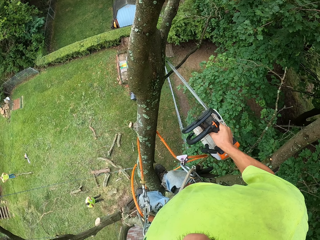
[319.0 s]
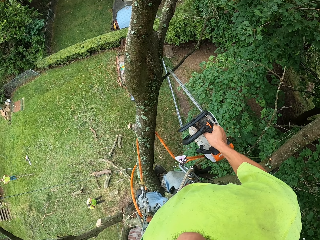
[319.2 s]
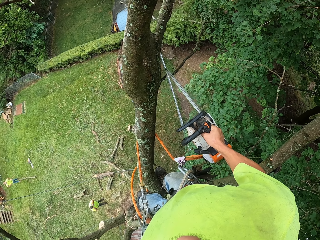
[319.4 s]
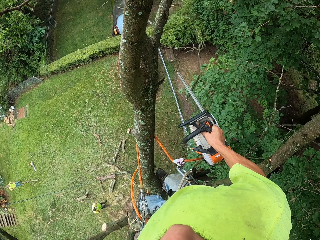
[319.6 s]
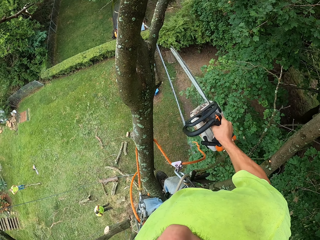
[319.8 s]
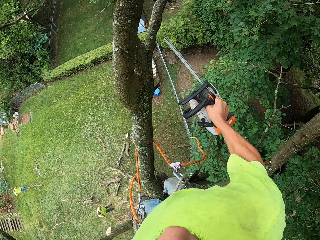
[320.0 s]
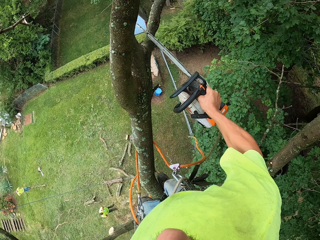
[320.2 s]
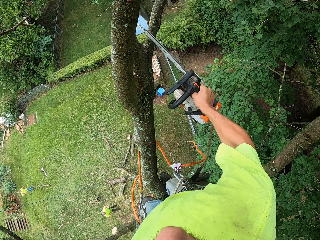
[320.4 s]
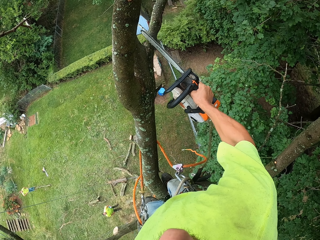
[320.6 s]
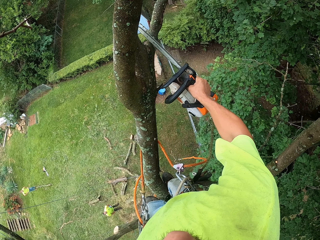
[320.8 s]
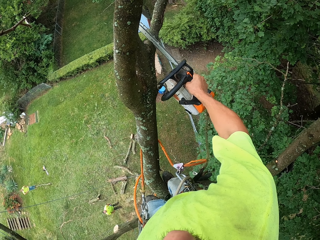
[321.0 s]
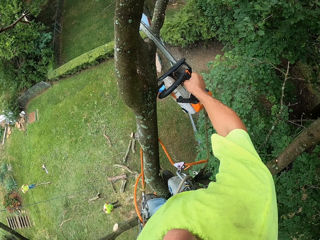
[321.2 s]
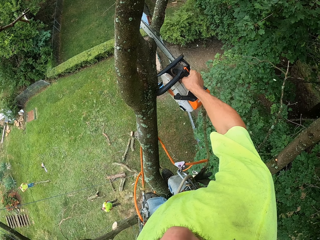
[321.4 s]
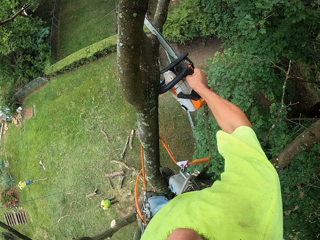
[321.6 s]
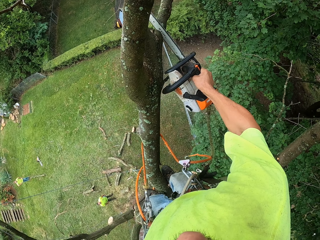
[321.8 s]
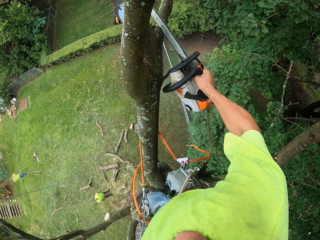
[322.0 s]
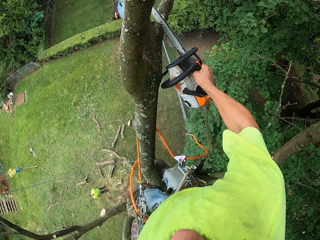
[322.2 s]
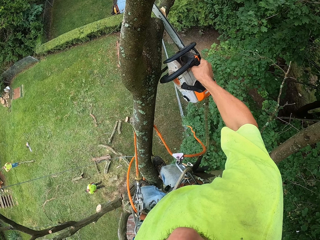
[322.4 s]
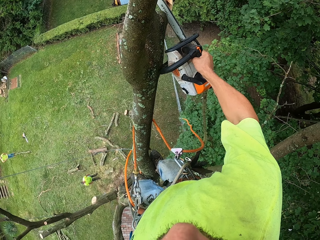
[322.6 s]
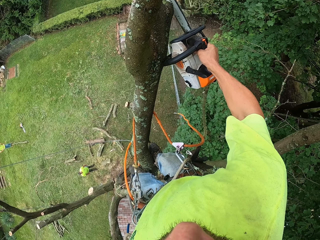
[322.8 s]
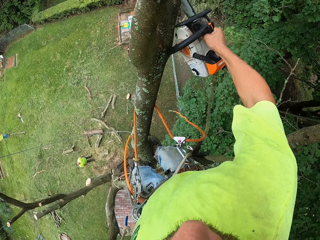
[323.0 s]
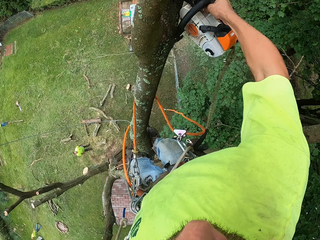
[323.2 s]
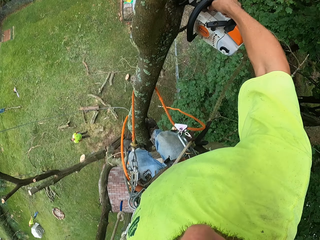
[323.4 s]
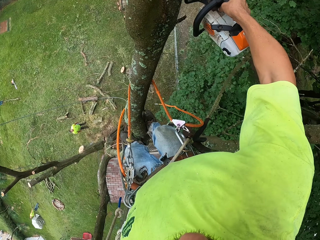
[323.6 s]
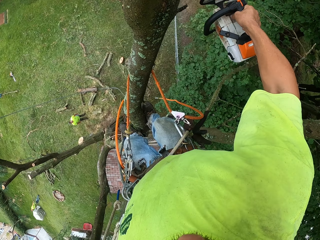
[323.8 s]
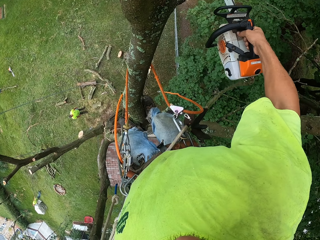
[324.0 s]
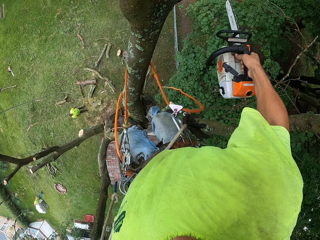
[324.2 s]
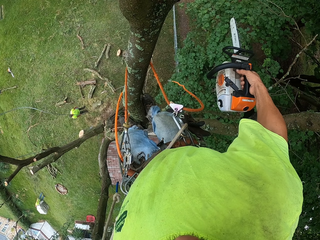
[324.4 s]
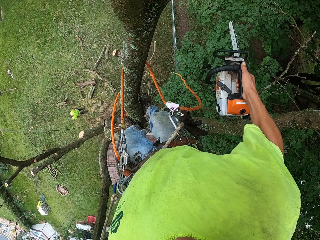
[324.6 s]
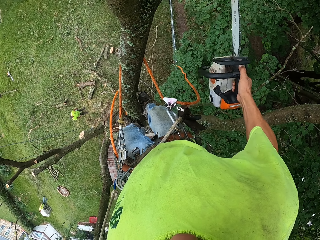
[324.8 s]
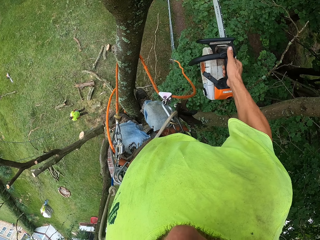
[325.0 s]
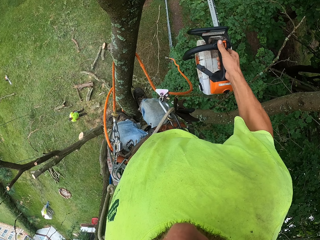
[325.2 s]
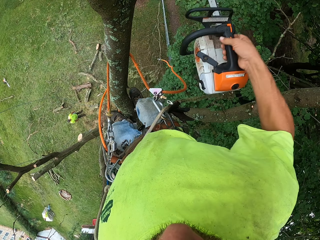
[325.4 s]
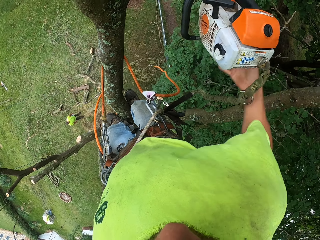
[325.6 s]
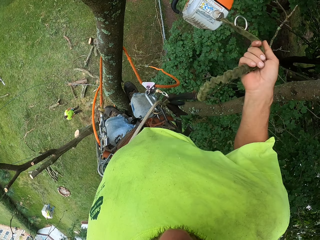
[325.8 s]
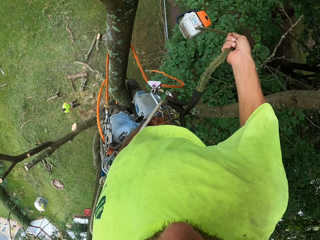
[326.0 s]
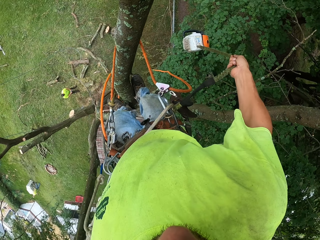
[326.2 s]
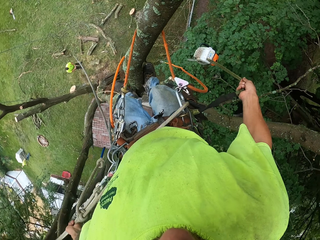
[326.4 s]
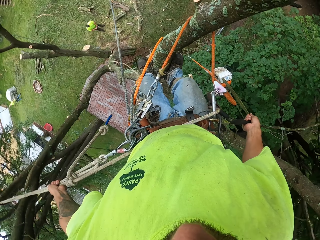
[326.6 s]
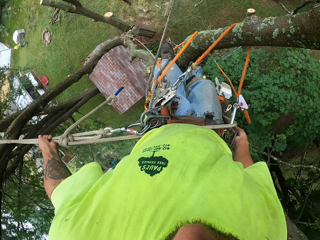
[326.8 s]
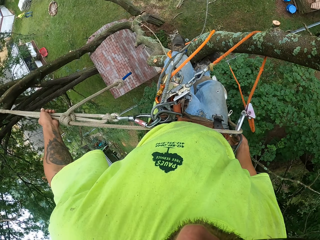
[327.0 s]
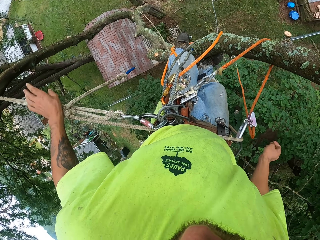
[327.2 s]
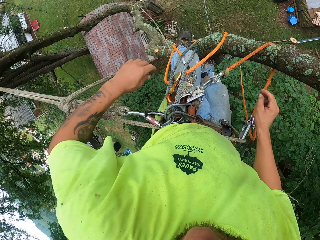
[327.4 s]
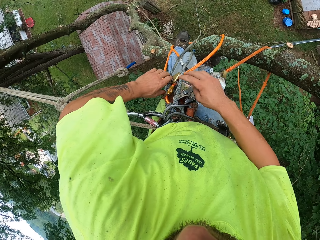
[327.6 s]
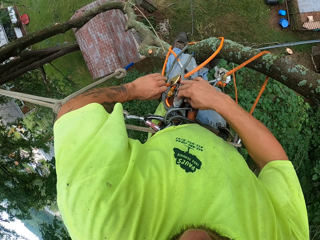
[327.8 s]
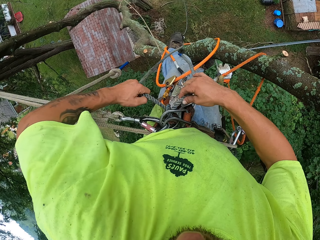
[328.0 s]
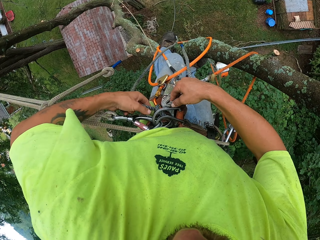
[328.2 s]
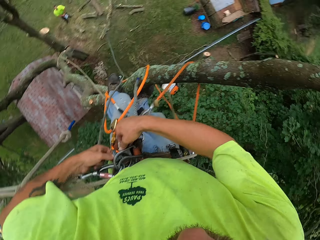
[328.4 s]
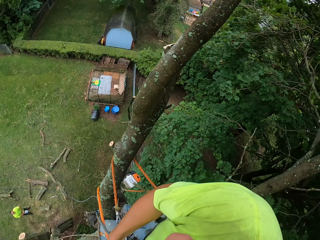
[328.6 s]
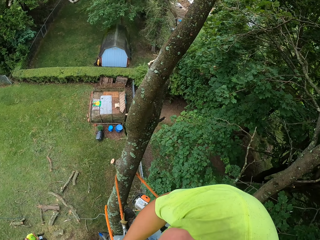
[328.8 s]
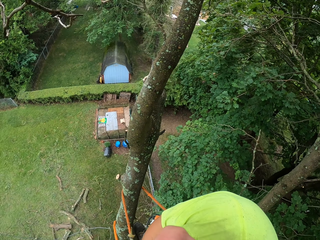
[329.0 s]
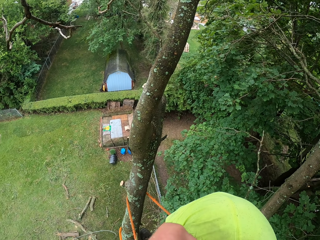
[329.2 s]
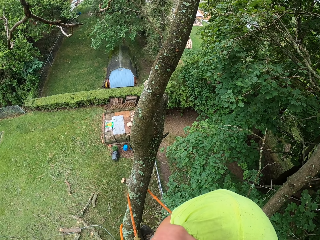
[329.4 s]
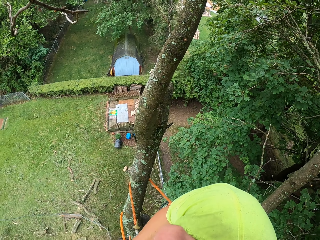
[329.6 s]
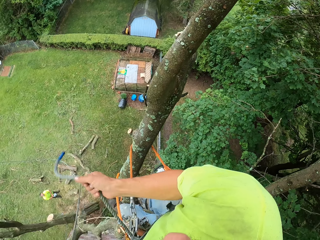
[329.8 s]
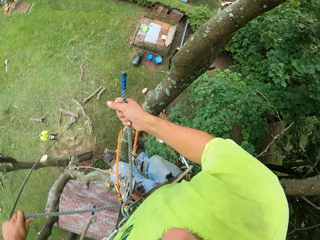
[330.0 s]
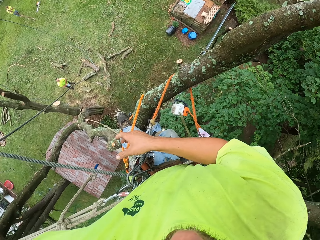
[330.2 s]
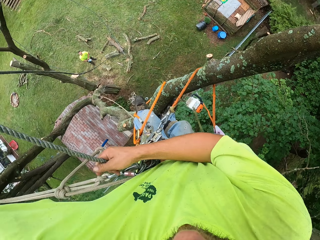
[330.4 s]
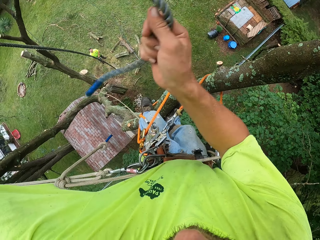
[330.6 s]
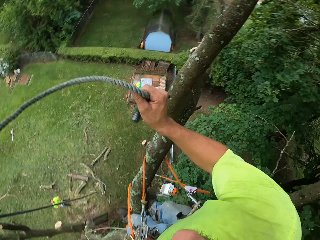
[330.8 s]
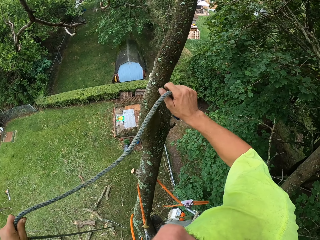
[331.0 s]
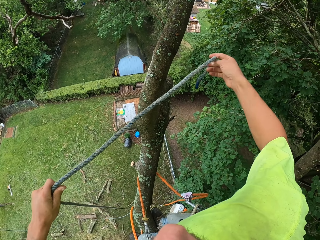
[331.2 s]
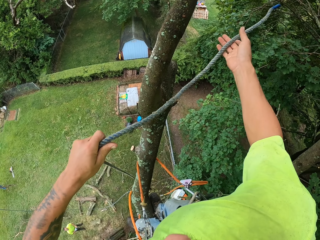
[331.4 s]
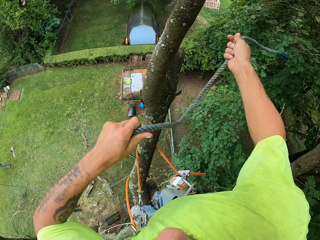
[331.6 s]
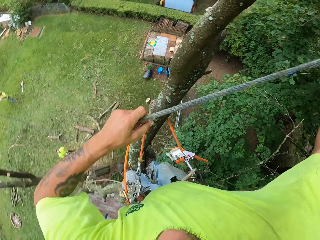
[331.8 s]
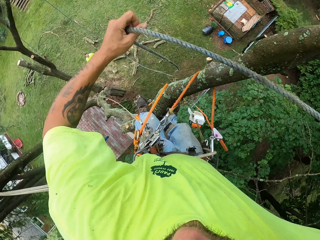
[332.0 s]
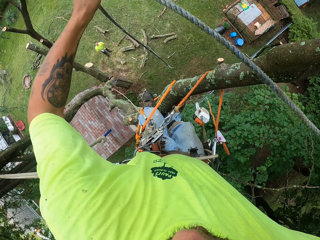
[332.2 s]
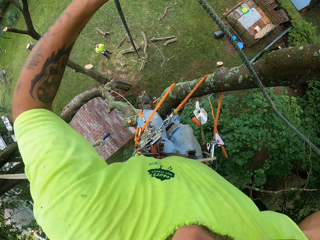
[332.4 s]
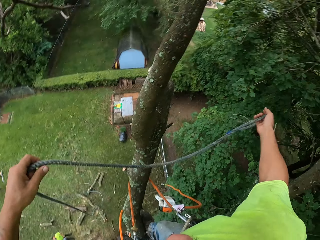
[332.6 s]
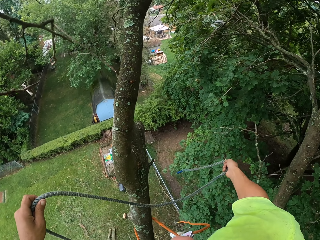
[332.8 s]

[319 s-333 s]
The camera wearer cuts a branch from the tree with the chainsaw in his right hand. He cuts the other branch from the tree with the chainsaw in his right hand. He holds the power saw. He releases the chainsaw in his right hand. He lowers the power saw. He holds the rope tied to the tree with his left hand. He loosens the rope from the fall arrester with his hands. He looks around. He pulls the rope. He holds the rope with his hands.

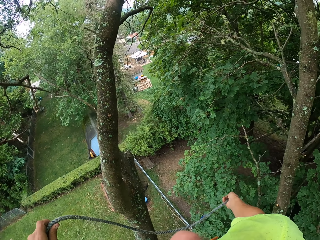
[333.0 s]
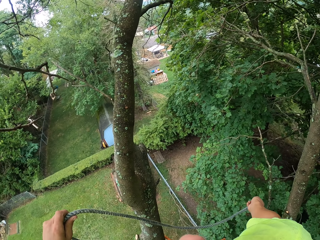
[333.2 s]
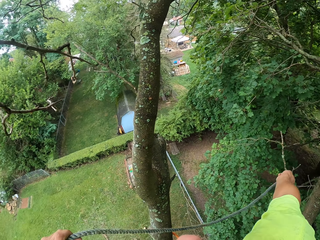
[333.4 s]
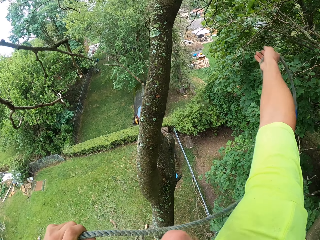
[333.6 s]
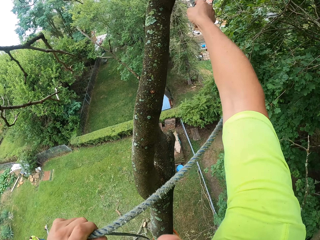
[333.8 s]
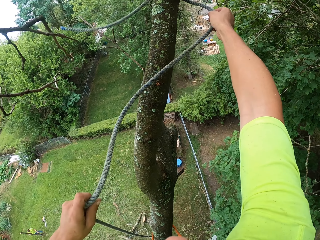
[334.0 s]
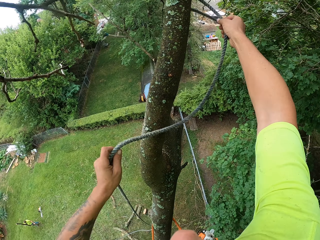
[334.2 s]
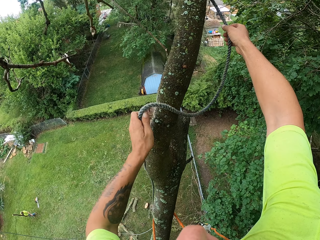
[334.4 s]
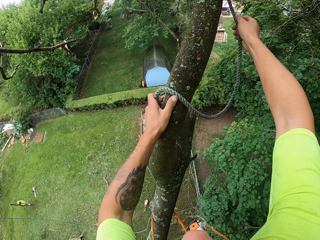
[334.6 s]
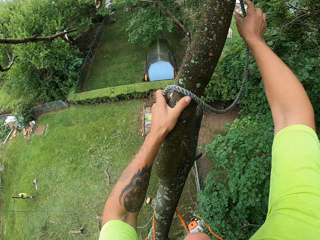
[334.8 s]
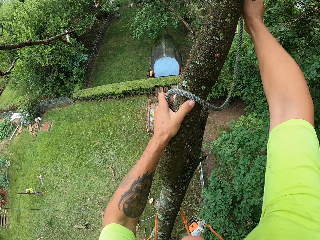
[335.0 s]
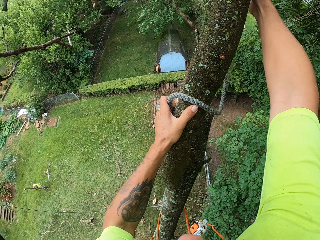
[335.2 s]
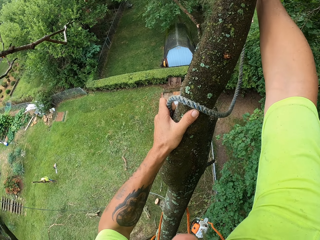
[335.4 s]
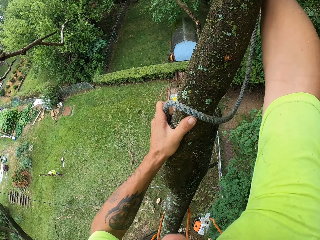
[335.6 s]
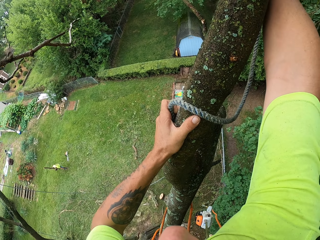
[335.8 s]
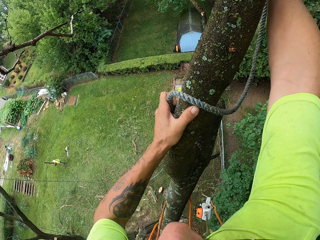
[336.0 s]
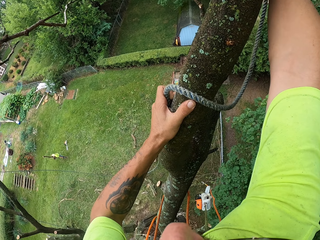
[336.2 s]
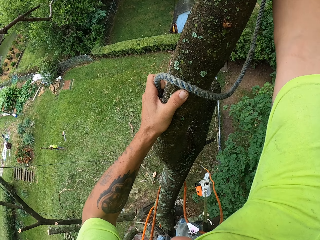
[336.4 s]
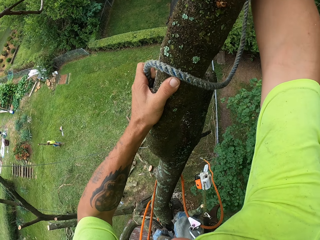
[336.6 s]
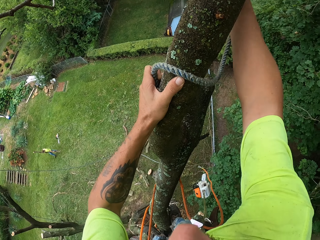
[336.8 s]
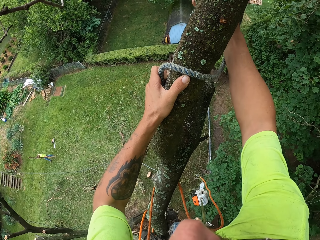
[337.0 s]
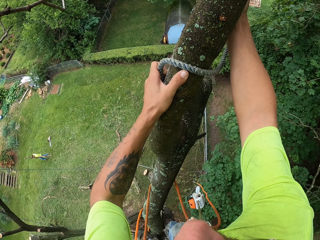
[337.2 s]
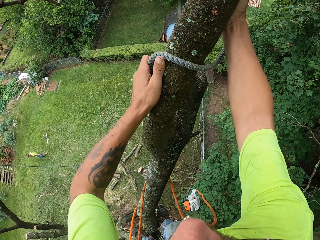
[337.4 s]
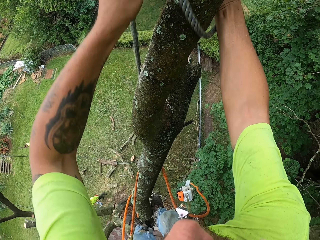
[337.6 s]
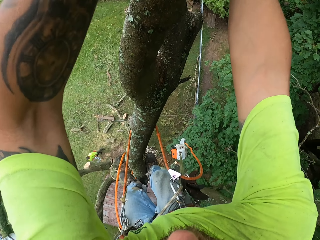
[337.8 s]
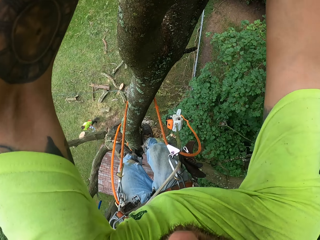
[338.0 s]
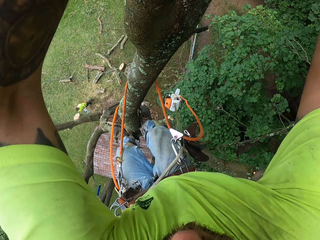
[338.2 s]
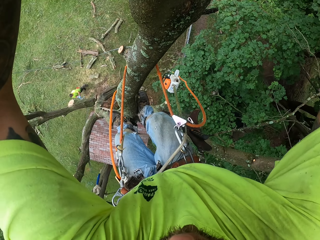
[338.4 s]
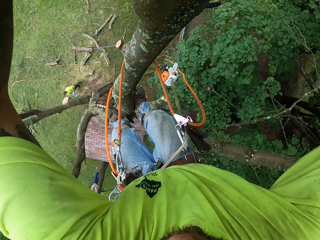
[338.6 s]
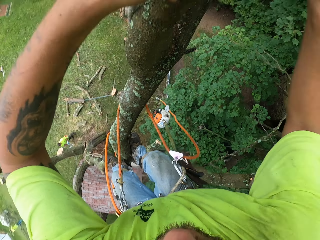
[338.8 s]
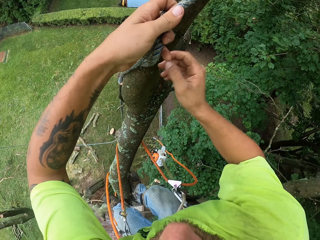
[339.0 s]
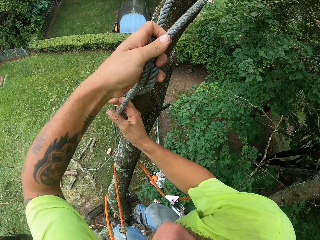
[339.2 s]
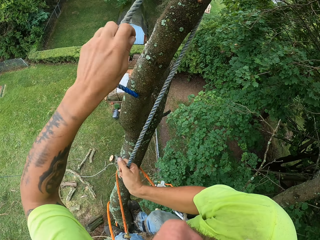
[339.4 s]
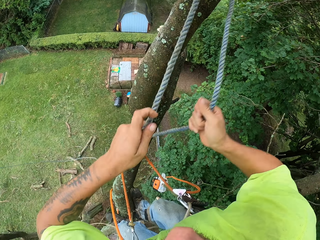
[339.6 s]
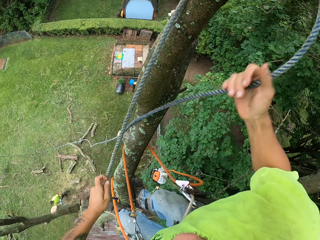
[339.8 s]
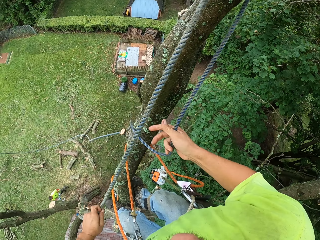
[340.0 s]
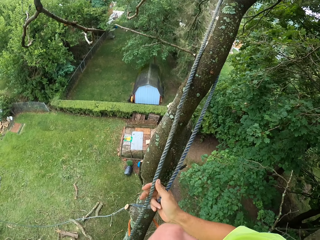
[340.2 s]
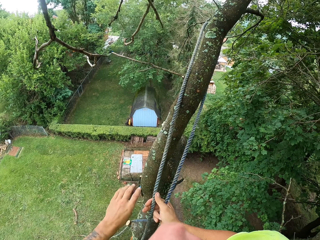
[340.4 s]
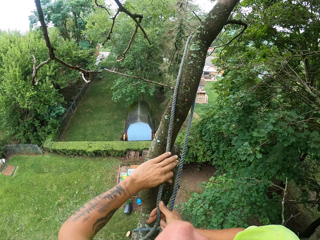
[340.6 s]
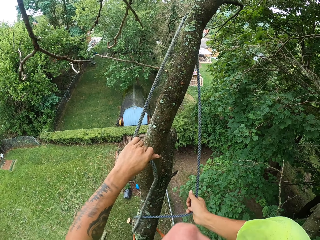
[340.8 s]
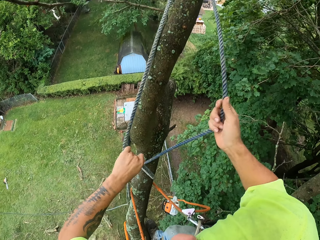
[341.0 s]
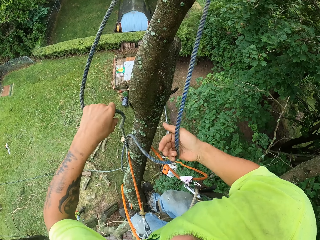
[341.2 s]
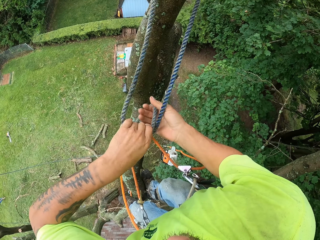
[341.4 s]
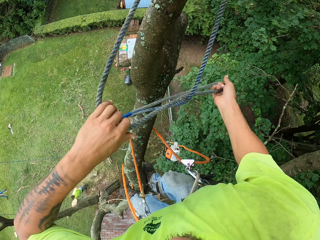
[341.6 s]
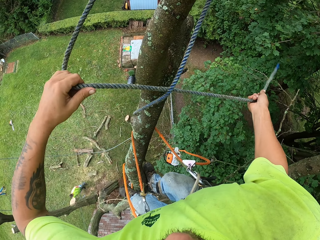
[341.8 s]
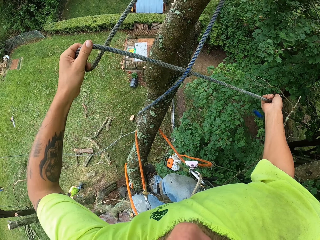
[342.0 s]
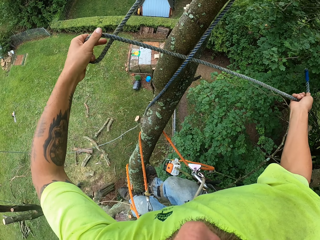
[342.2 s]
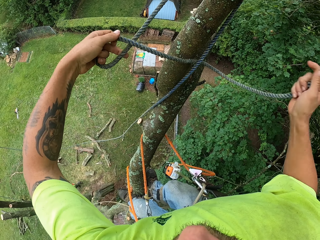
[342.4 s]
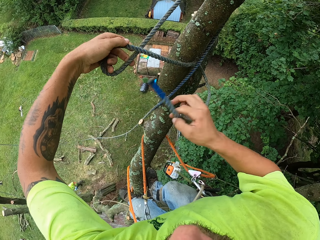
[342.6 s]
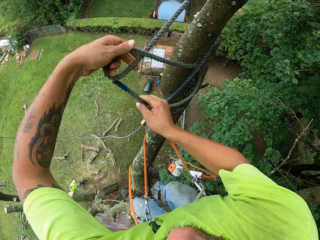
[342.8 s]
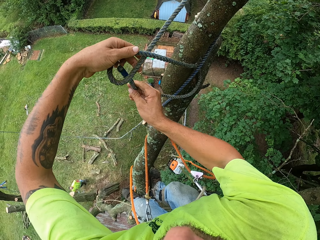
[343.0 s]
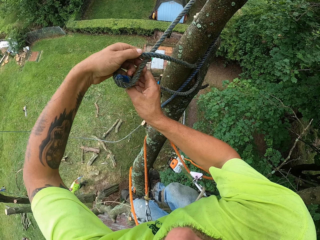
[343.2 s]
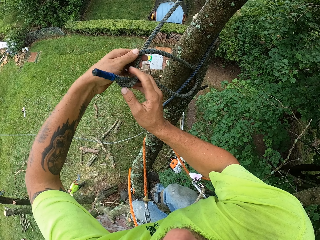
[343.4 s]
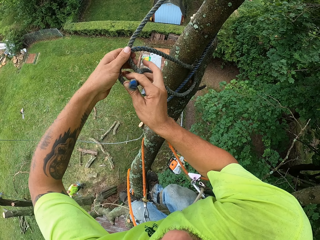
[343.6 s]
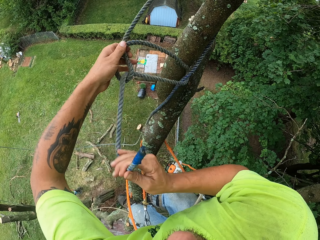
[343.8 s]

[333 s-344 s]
The camera wearer ties the rope in his hands to the tree. He throws the rope around the tree. He pulls the rope. He ties the rope.
